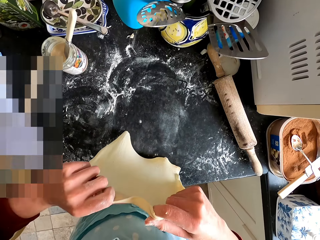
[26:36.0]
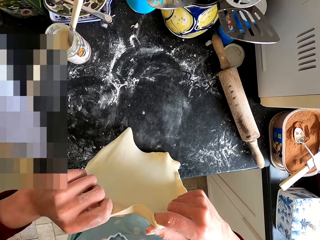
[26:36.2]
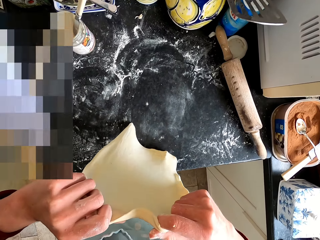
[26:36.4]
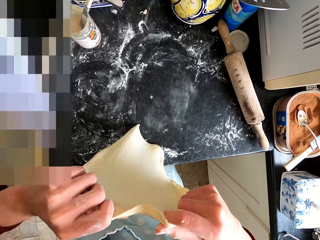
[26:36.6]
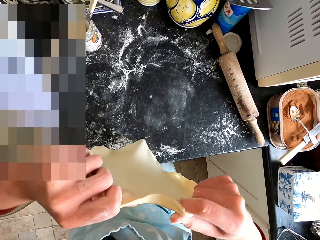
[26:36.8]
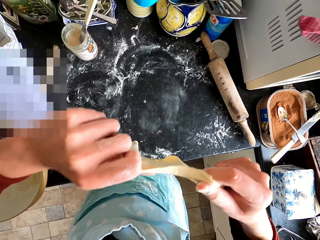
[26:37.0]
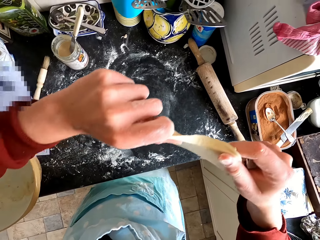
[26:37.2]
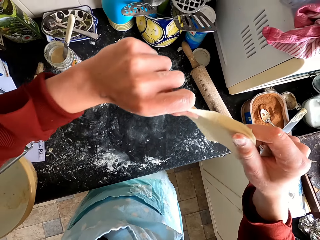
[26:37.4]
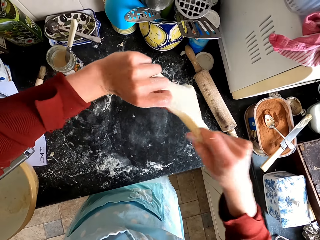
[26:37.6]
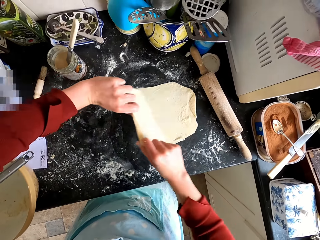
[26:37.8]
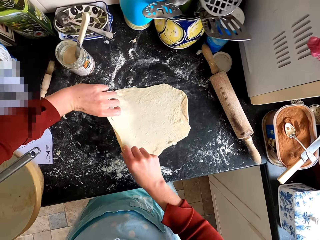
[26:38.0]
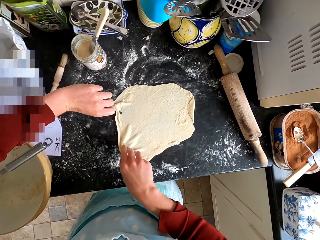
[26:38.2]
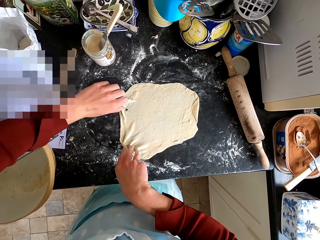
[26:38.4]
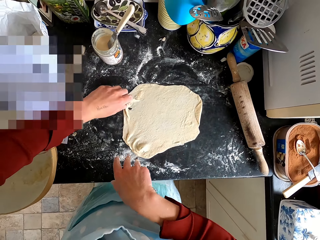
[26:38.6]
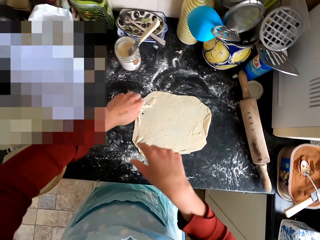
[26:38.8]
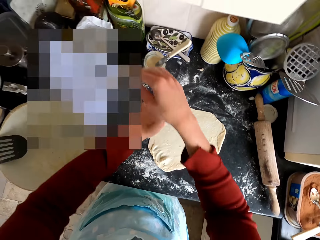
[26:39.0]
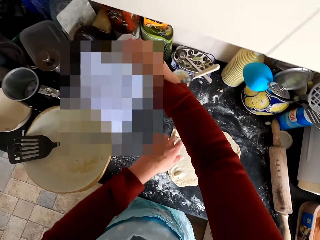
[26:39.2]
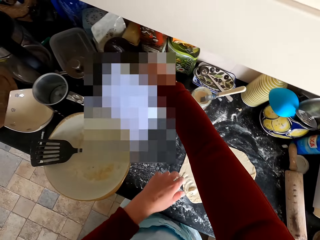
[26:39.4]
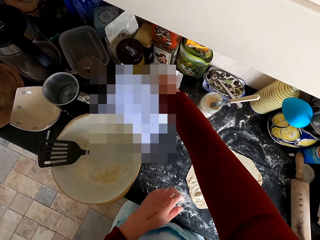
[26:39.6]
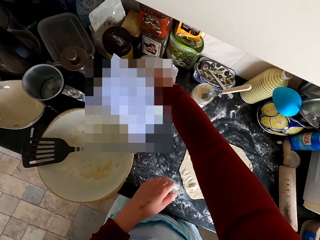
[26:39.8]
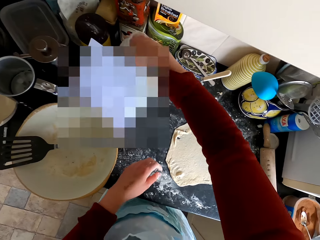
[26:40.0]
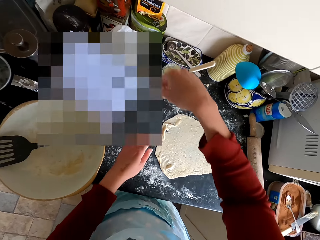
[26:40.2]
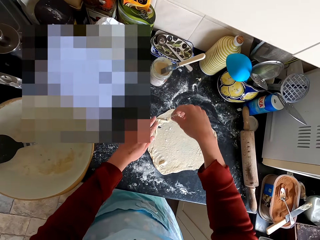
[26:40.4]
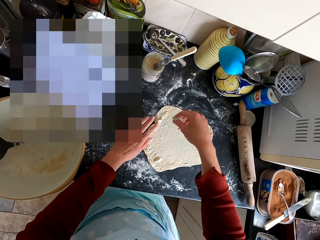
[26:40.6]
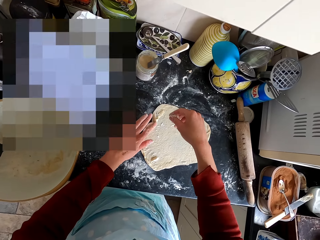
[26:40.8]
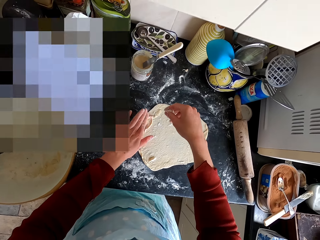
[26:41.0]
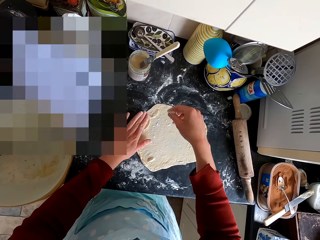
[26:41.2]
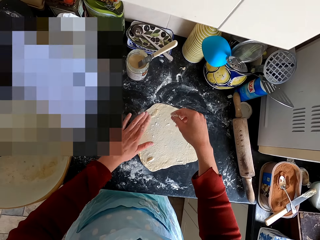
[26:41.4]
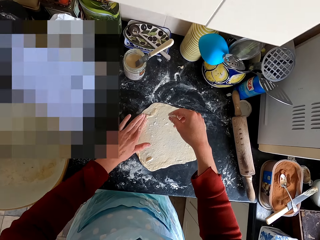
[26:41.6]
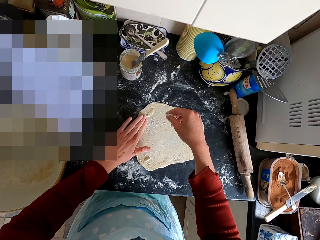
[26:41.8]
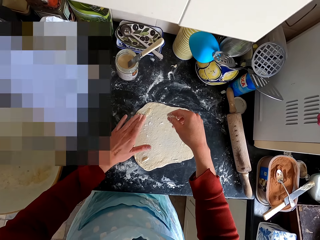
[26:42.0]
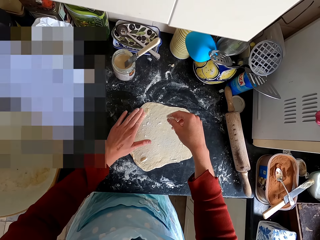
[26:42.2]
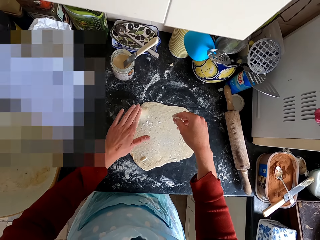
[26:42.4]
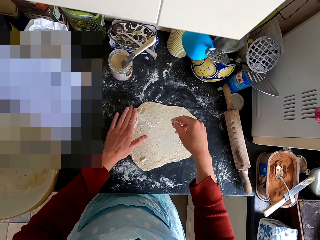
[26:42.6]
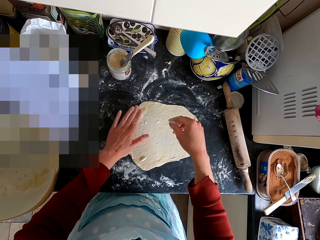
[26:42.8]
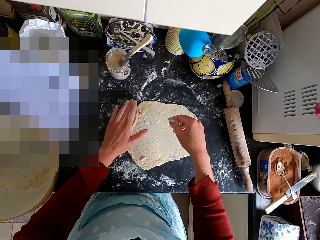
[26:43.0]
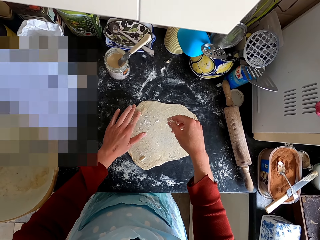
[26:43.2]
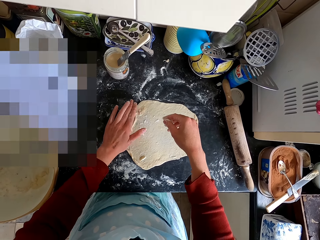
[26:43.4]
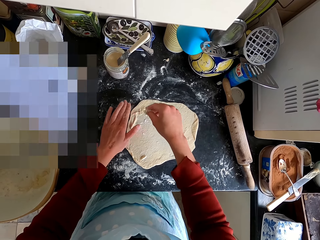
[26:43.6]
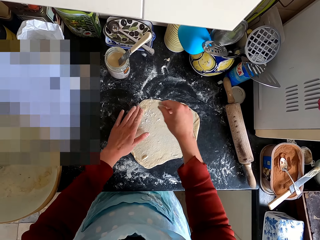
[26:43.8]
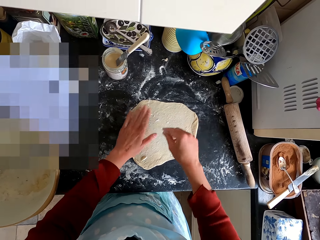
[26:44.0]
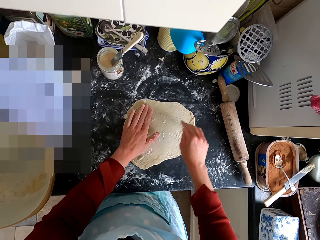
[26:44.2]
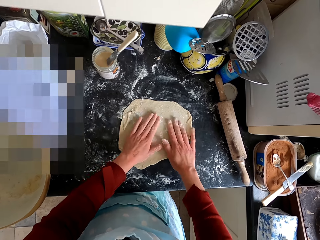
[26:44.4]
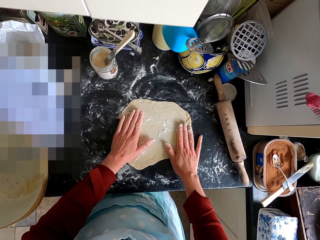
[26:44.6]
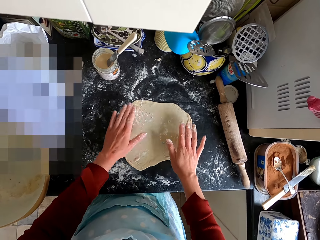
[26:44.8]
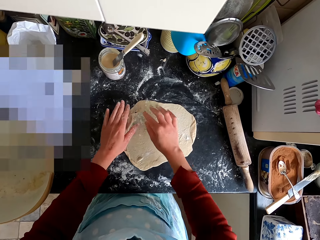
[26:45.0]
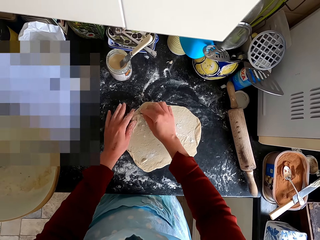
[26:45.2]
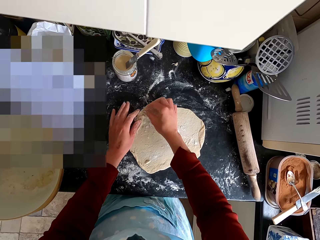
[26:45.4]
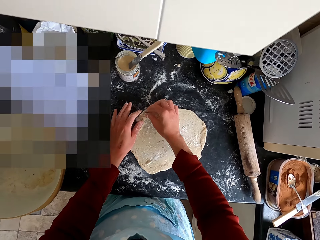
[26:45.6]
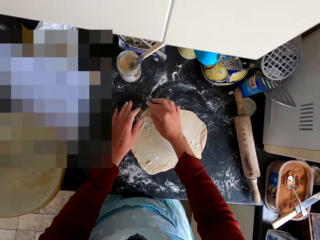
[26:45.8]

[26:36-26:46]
The camera wearer turns the dough. They scoop flour from the bag. They pour flour on the dough and spread the flour on the dough.

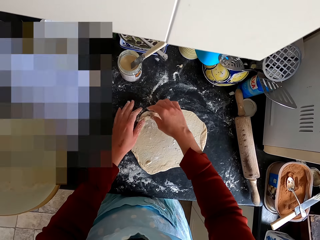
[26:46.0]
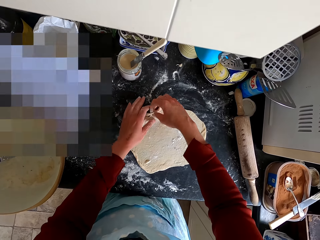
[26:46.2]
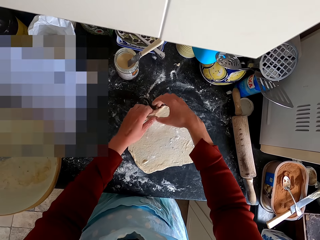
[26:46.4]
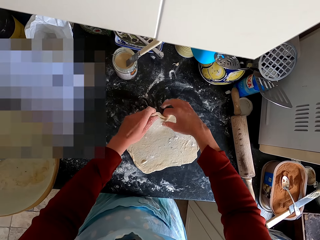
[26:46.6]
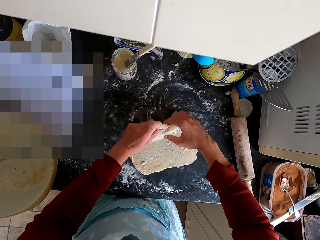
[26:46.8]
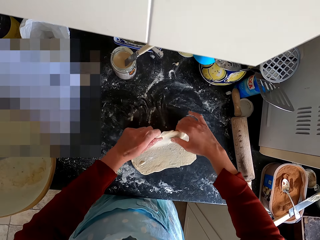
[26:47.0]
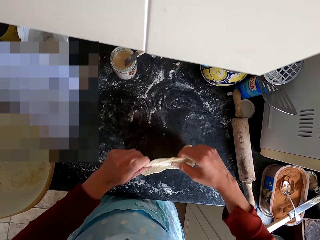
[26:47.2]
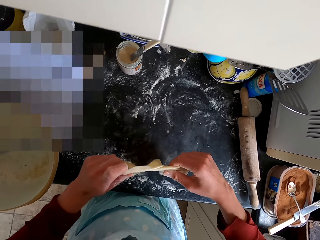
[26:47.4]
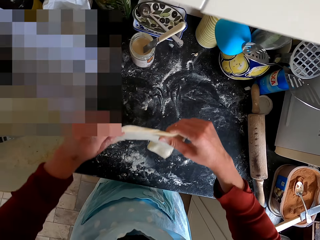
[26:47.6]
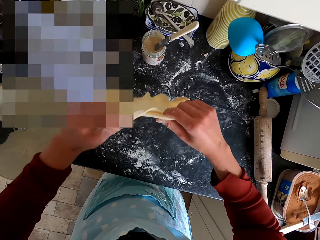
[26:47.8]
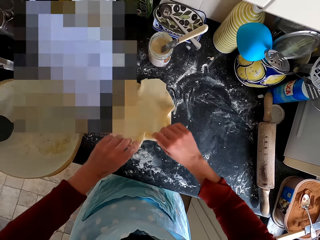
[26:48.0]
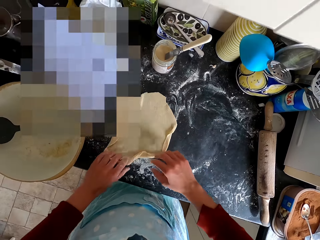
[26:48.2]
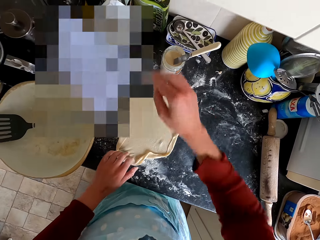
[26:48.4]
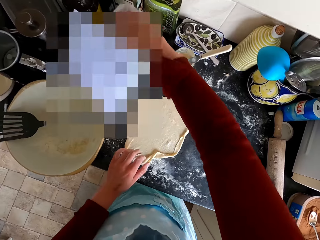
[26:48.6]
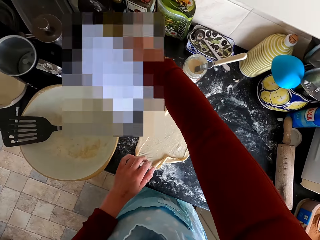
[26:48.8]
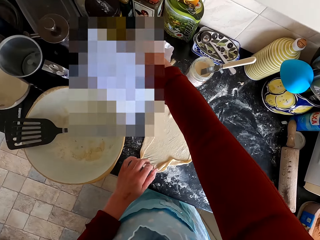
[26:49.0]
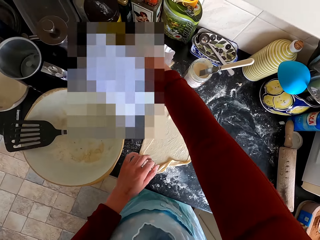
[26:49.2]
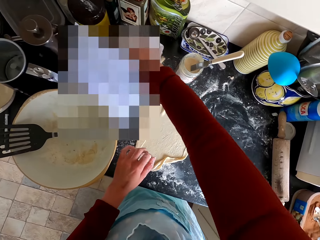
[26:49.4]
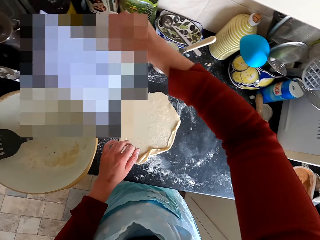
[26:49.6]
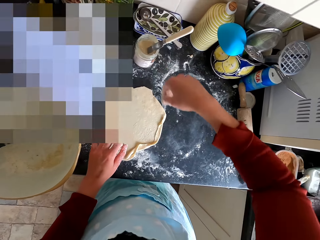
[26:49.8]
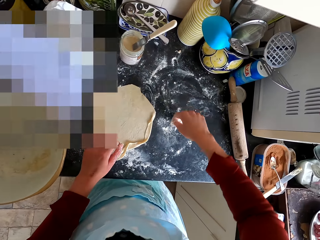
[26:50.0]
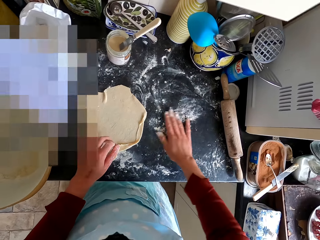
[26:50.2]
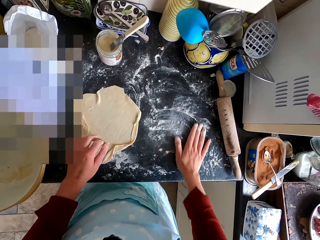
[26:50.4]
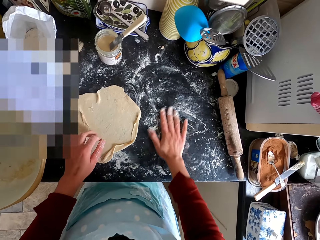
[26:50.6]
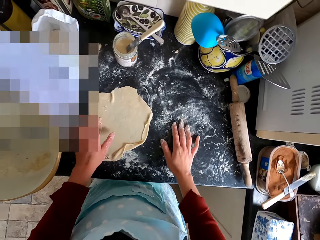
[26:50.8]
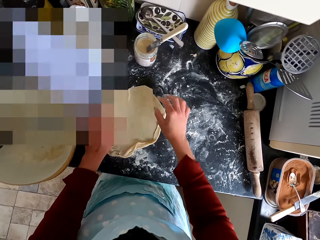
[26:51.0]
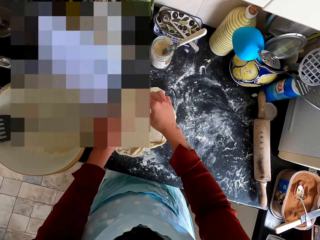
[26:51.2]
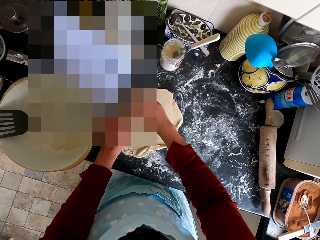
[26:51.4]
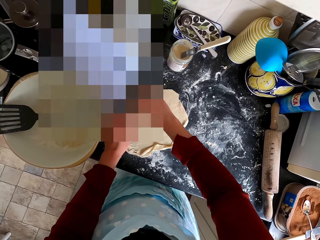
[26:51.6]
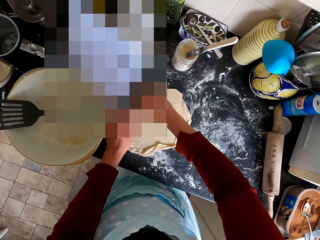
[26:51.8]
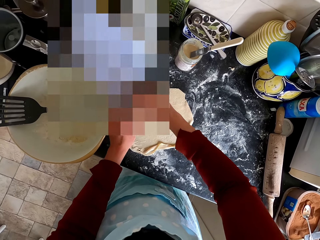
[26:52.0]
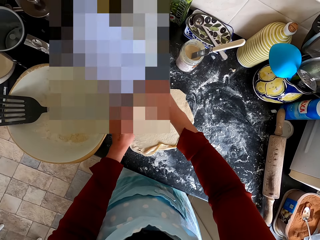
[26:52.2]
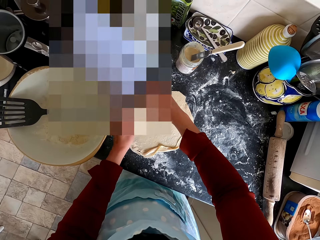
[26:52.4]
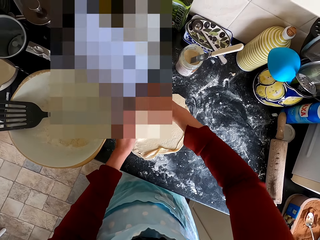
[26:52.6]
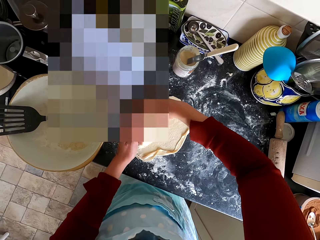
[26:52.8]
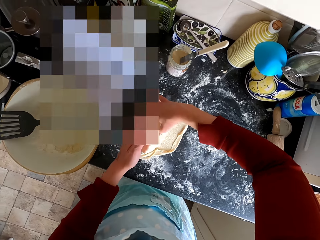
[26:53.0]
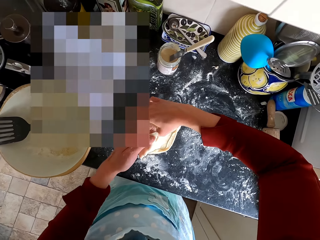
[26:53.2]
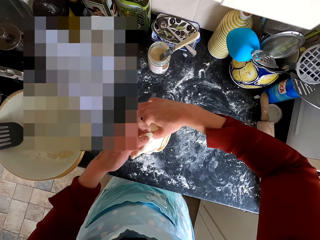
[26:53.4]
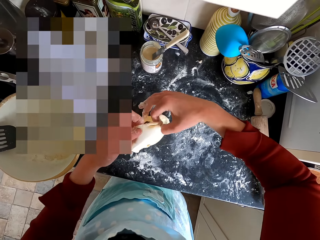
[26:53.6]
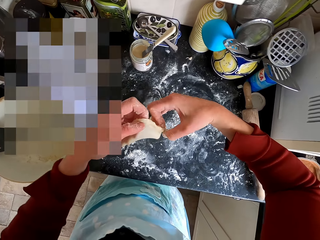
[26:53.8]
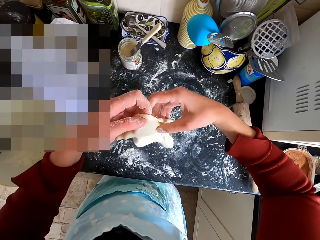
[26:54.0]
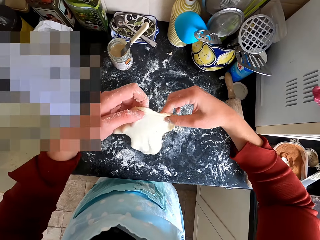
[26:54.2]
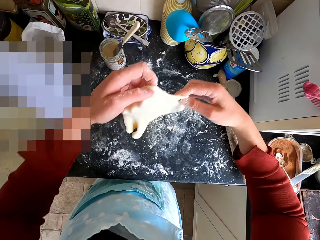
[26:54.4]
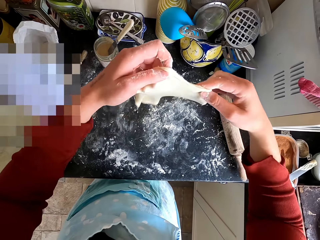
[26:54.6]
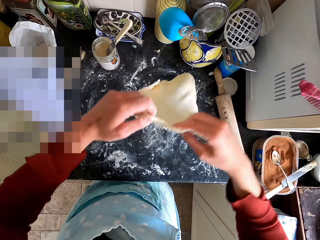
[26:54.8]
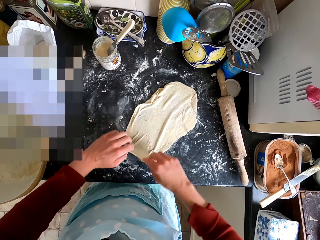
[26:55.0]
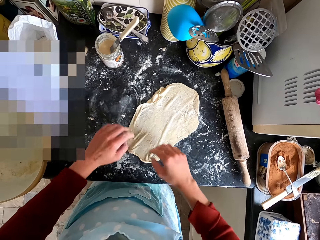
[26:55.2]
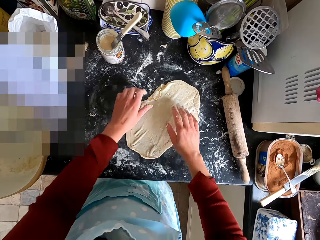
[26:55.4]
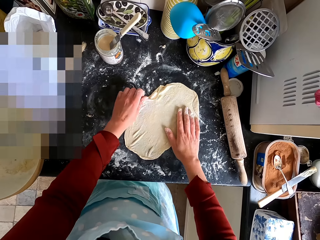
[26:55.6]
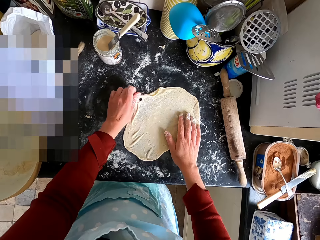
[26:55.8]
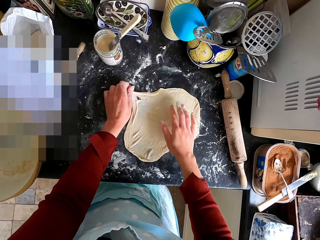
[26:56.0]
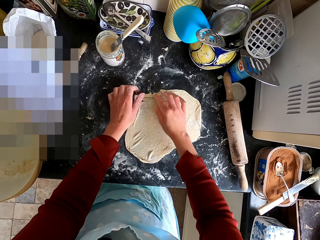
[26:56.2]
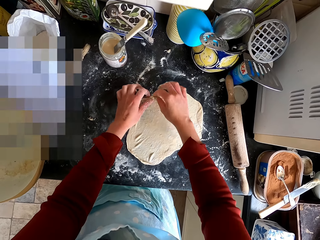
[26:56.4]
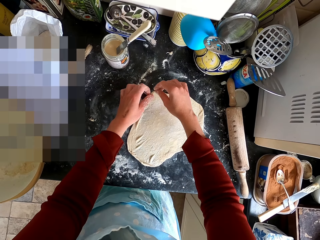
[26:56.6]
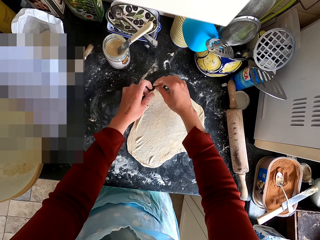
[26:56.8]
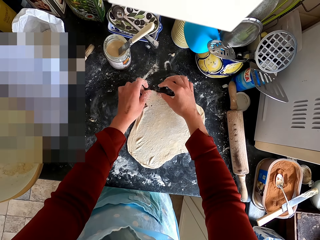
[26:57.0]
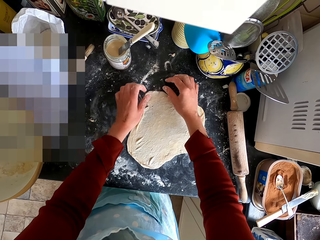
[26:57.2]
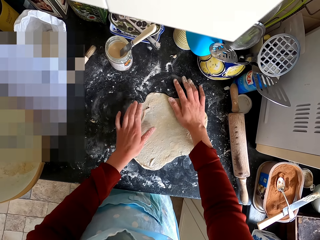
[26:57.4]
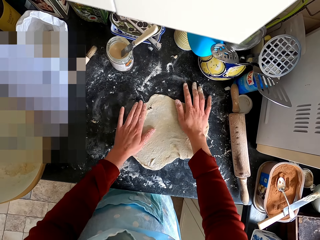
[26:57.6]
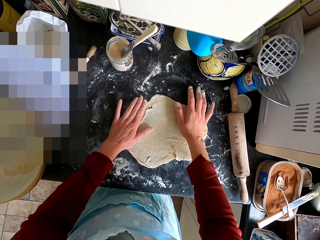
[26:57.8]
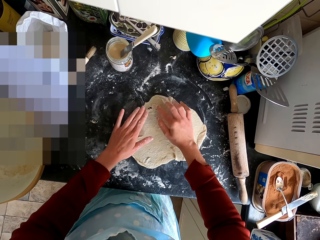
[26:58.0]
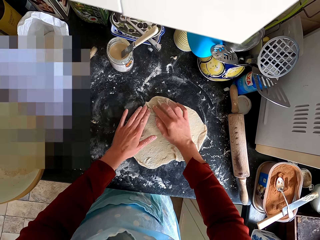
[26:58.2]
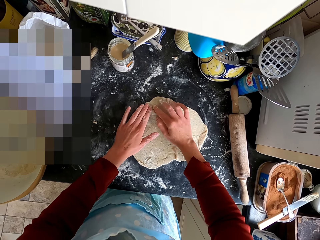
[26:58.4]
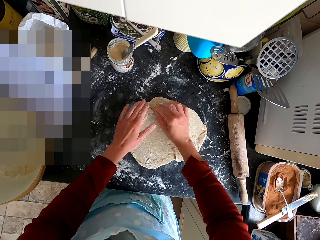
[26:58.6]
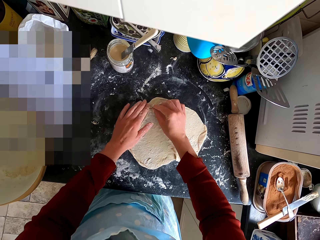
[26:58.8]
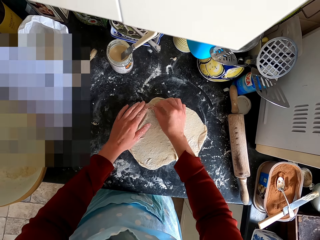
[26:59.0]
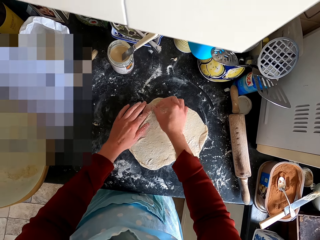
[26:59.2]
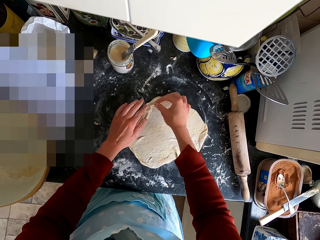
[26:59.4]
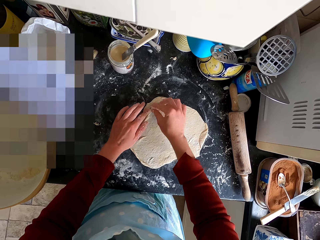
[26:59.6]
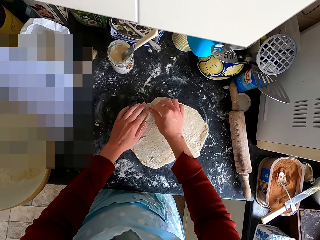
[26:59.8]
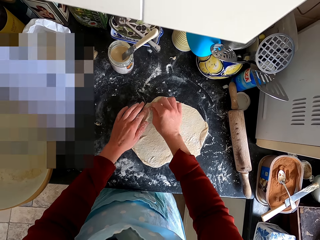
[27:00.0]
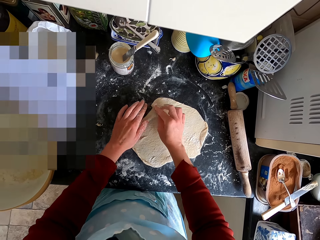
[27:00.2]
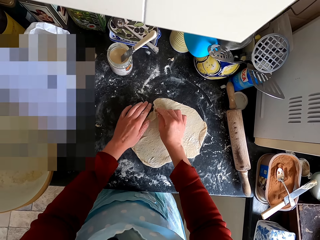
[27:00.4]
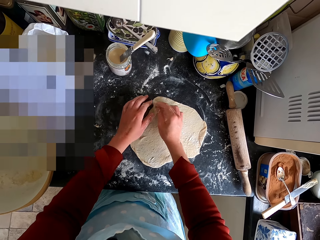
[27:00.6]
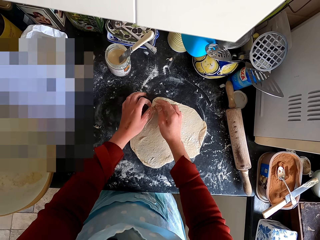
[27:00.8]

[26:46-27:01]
The camera wearer turns the dough. She scoops flour from the bag. She spreads the flour on the counter top and pours flour on the kitchen counter. She rubs the flour on the counter top with her hand. She turns the dough. She straightens the dough.
